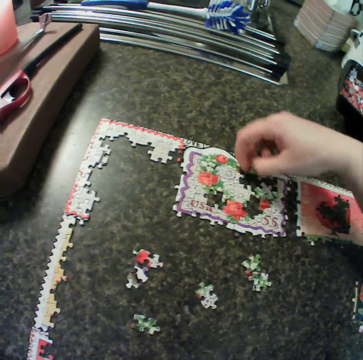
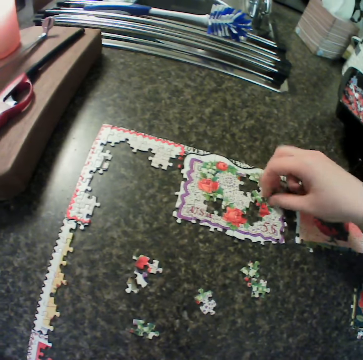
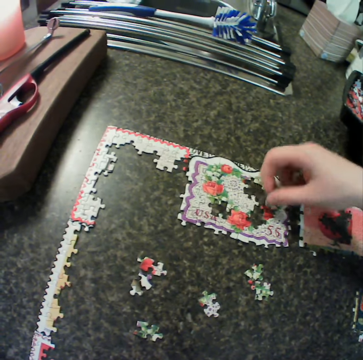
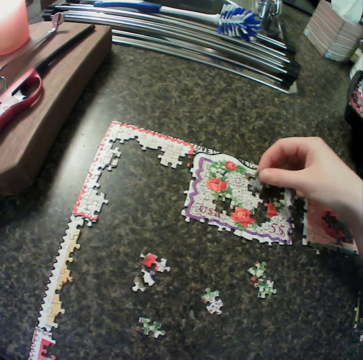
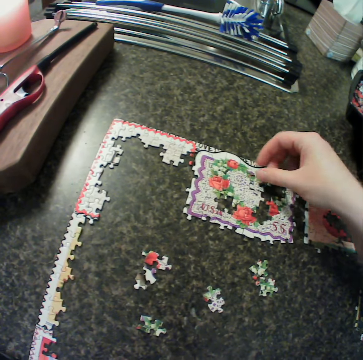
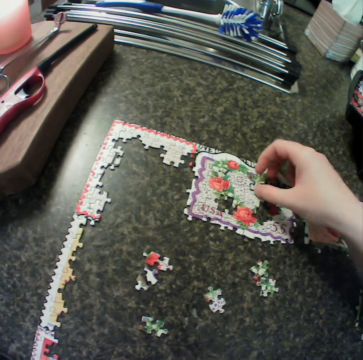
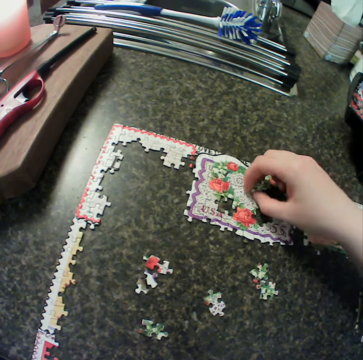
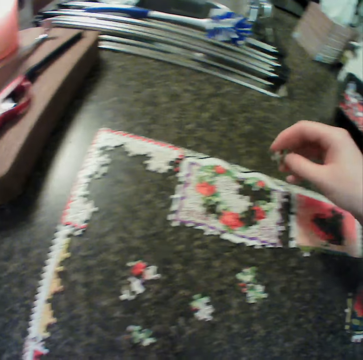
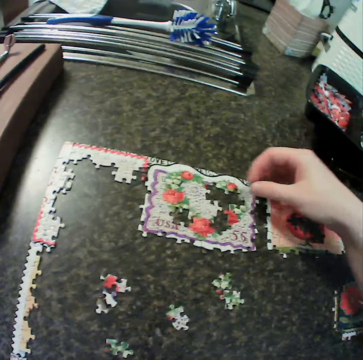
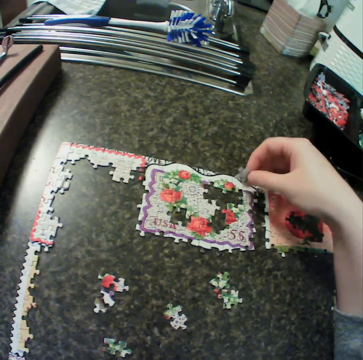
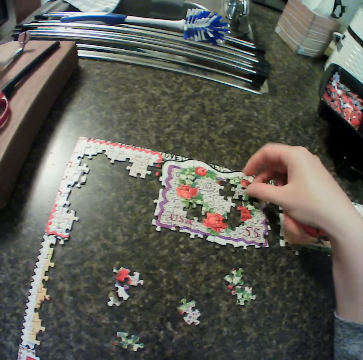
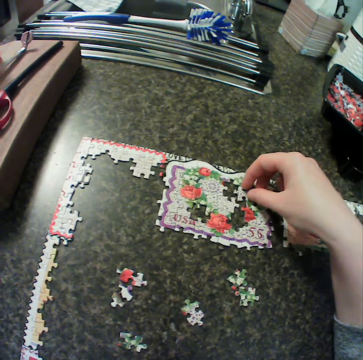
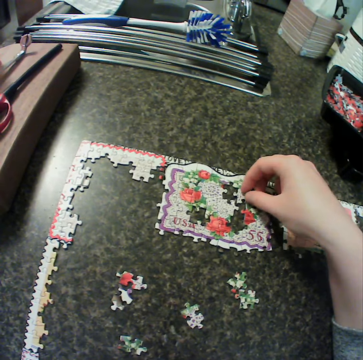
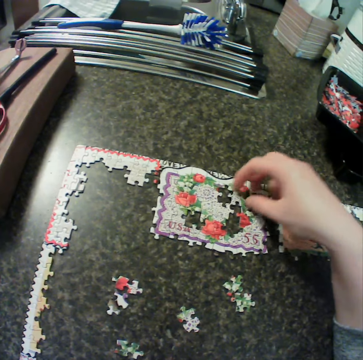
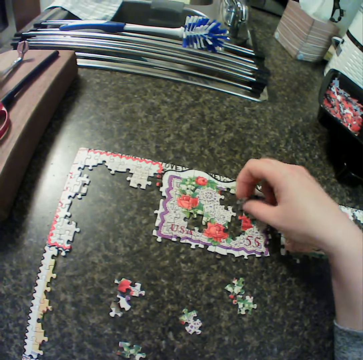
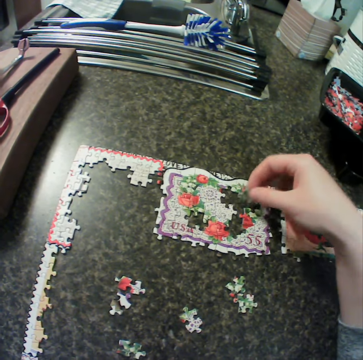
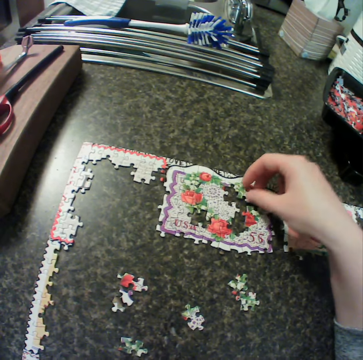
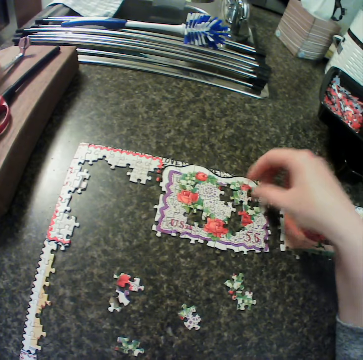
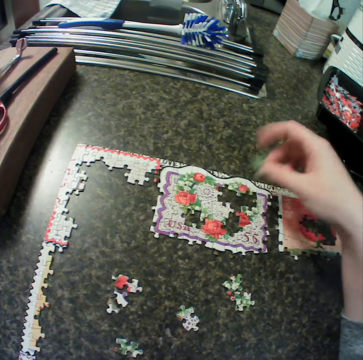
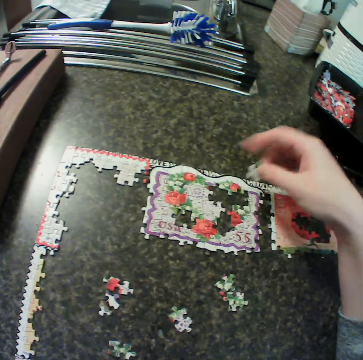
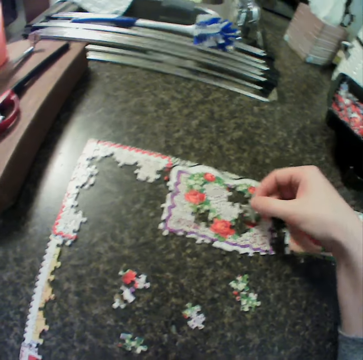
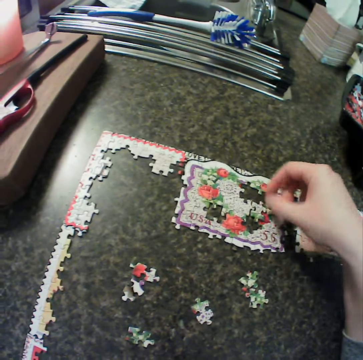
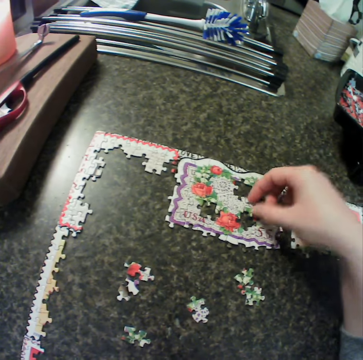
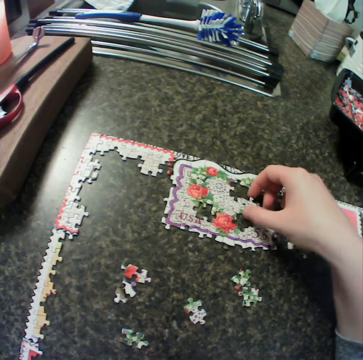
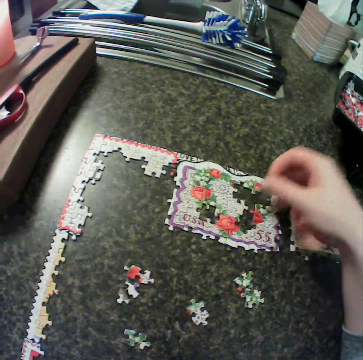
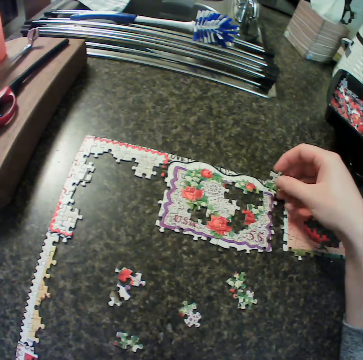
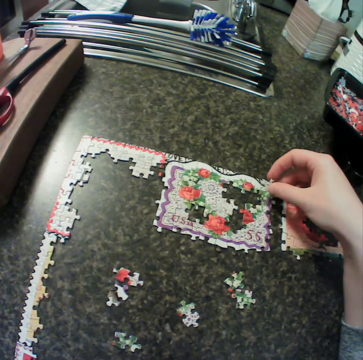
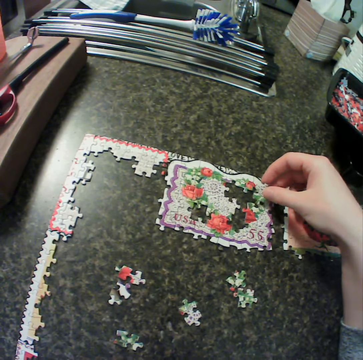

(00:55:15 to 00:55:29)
The camera wearer drops a puzzle piece. They fix the puzzle together. They pick the puzzle piece, turn the puzzle piece and fit the puzzle piece. They separate the puzzle piece. They turn the puzzle piece and fit the puzzle piece. They move the puzzle piece. They pick the puzzle piece, turn the puzzle piece, drop the puzzle piece and adjust the puzzle piece. They pick the puzzle piece and turn the puzzle piece. They turn the puzzle piece again. They fit the puzzle piece, drop the puzzle piece and adjust the puzzle piece. They pick the puzzle piece.

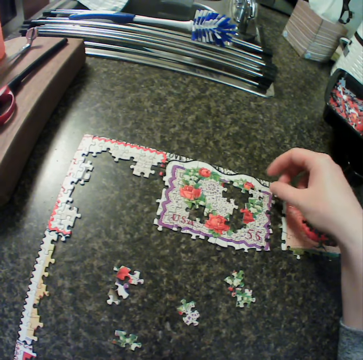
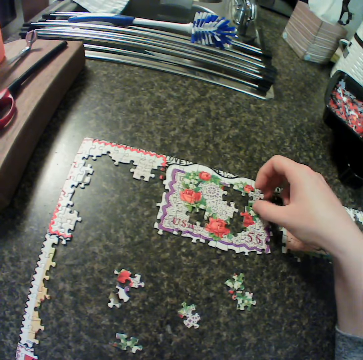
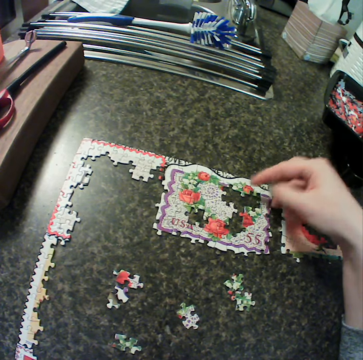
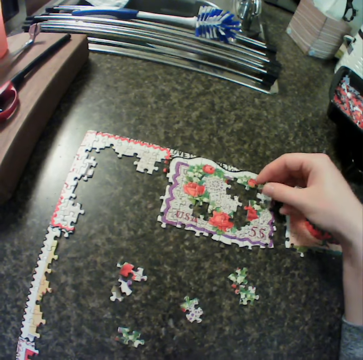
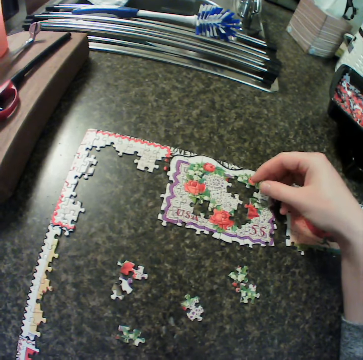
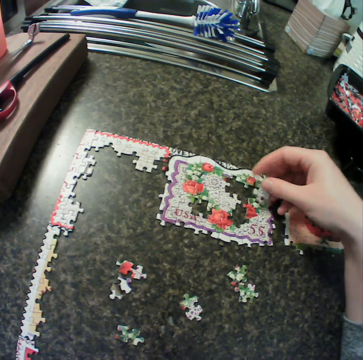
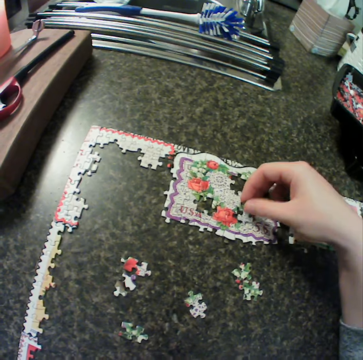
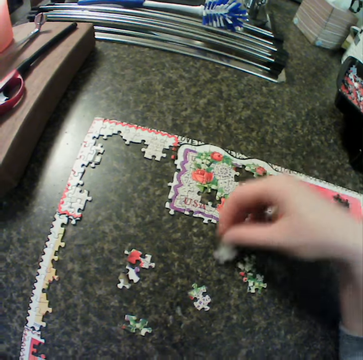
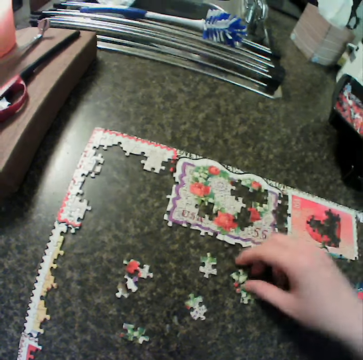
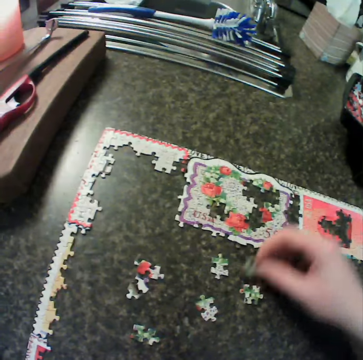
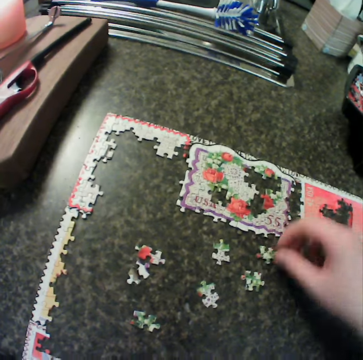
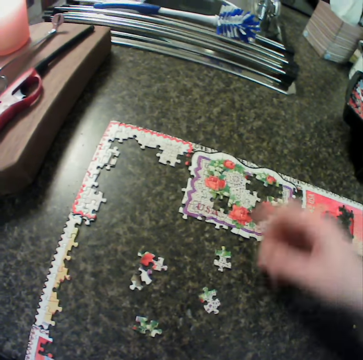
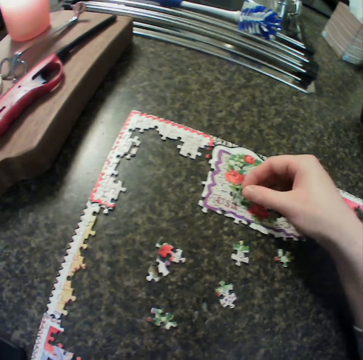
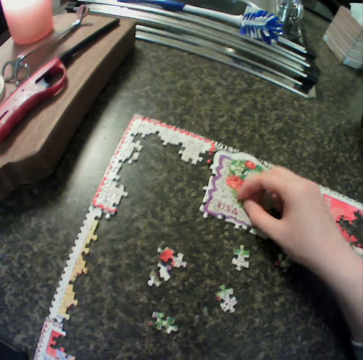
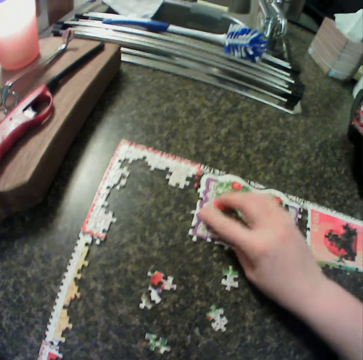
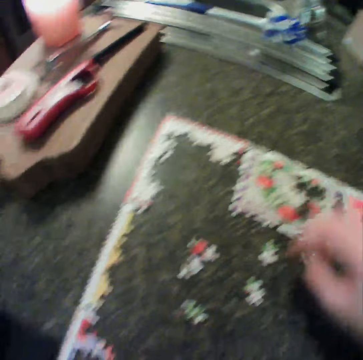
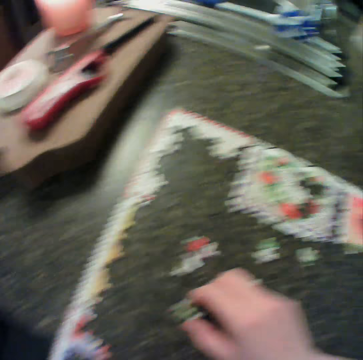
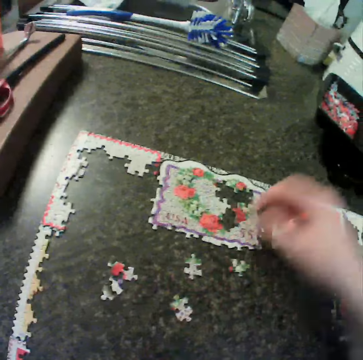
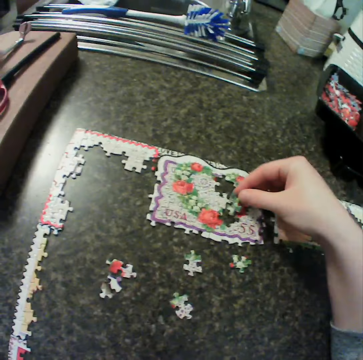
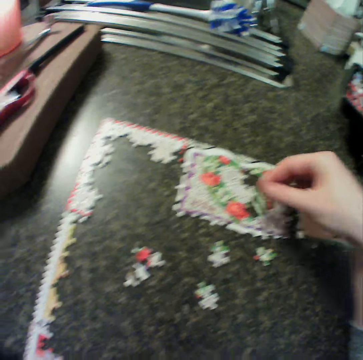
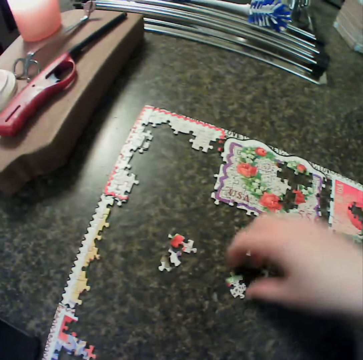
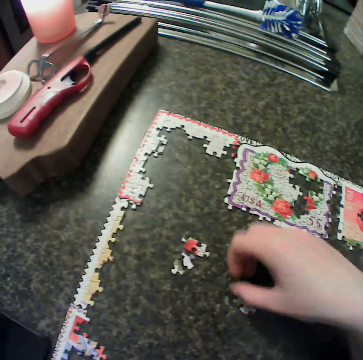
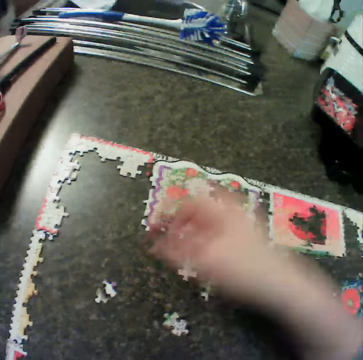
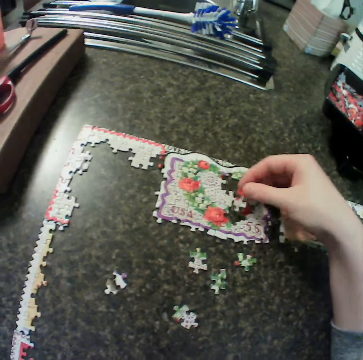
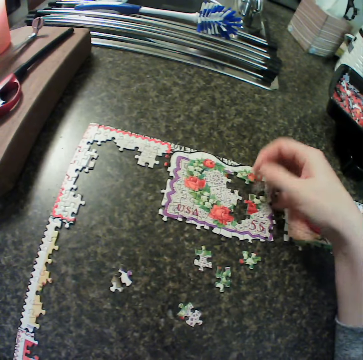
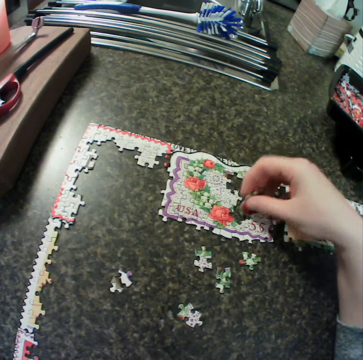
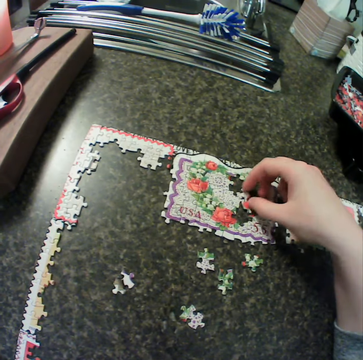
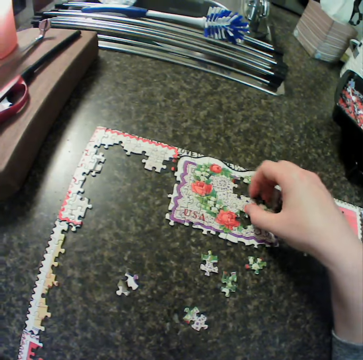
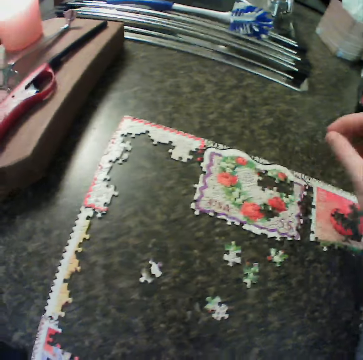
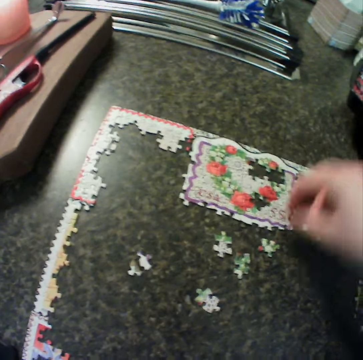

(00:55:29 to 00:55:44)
The camera wearer fits a puzzle piece. They pick the puzzle piece, turn the puzzle piece, fit the puzzle piece, move the puzzle piece around, fit the puzzle piece, lift the puzzle piece and drop the puzzle piece. They pick the piece from the table. They drop the piece from the table. They pick the puzzle piece. They fix the puzzle together. They pick the piece from the table. They fit the puzzle piece, move the puzzle piece away, drop the puzzle piece, touch the puzzle piece and pick the puzzle piece. They fix the puzzle together. They turn the puzzle piece and fit the puzzle piece.

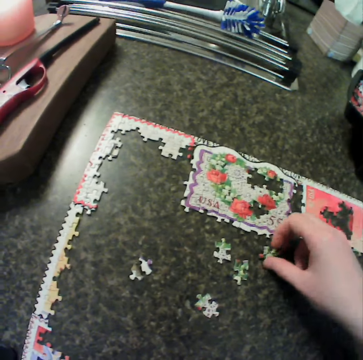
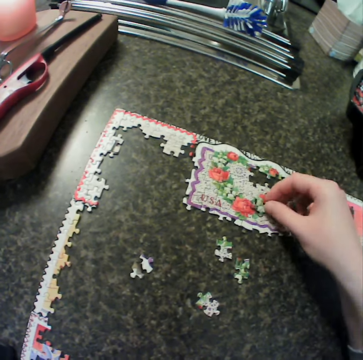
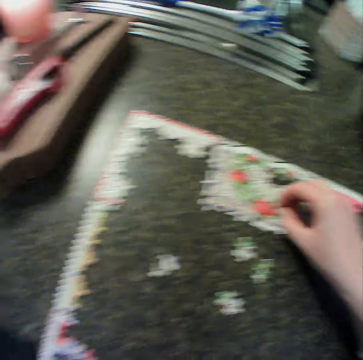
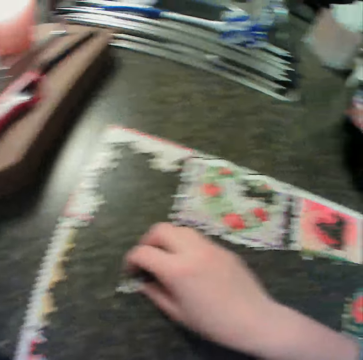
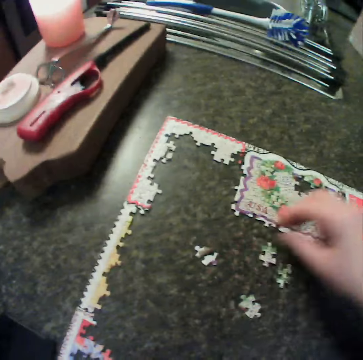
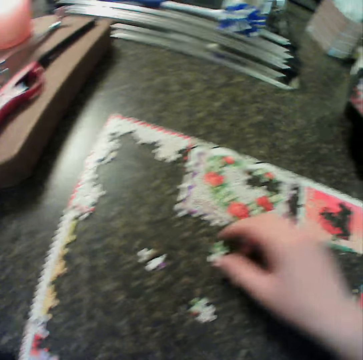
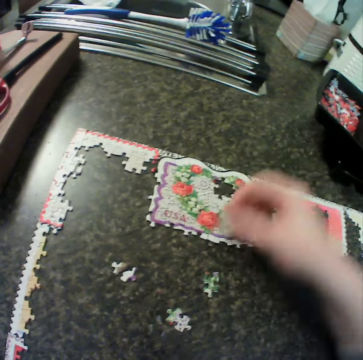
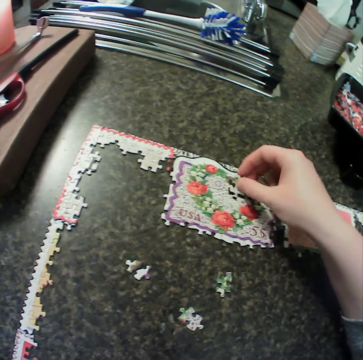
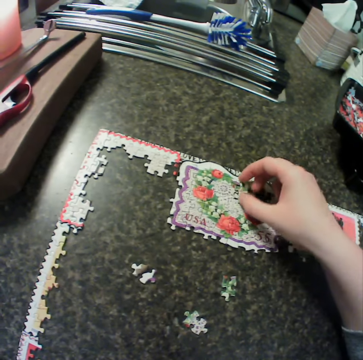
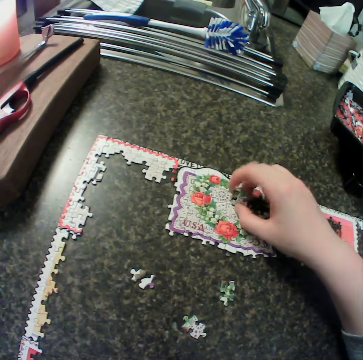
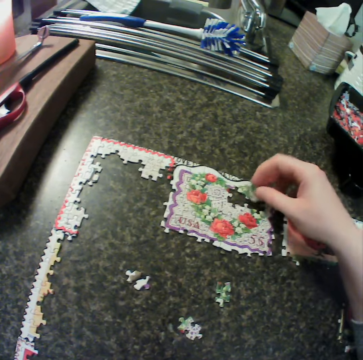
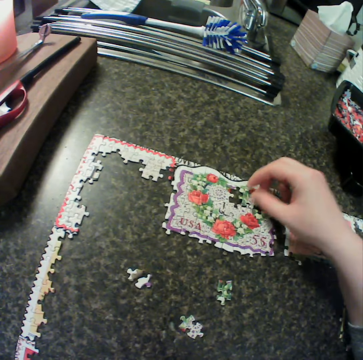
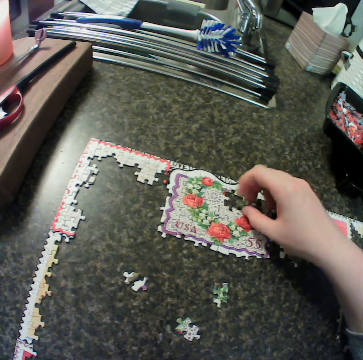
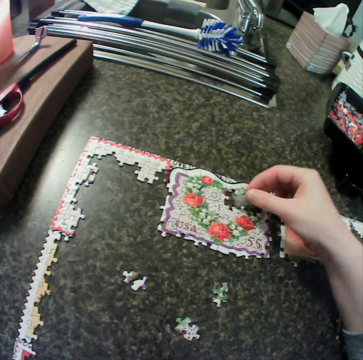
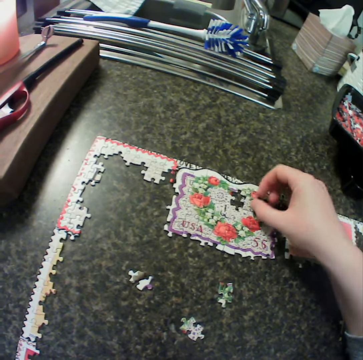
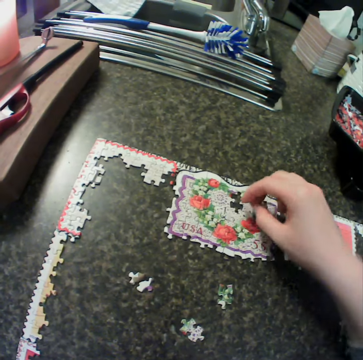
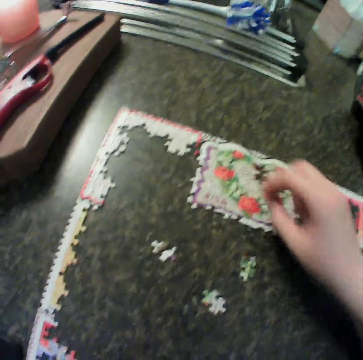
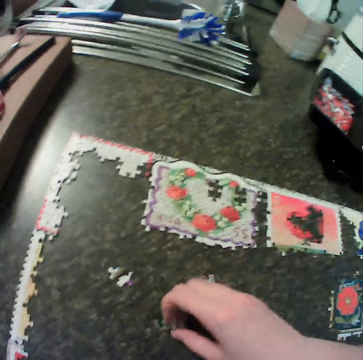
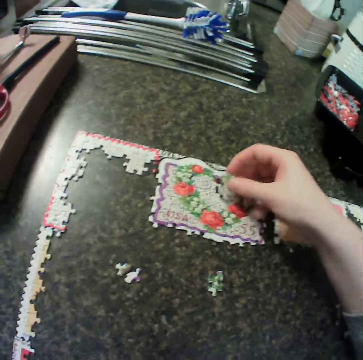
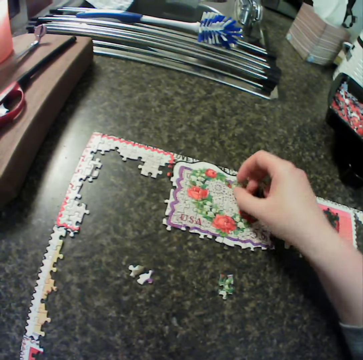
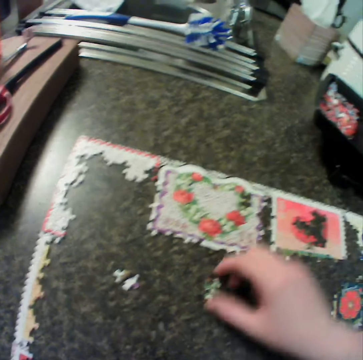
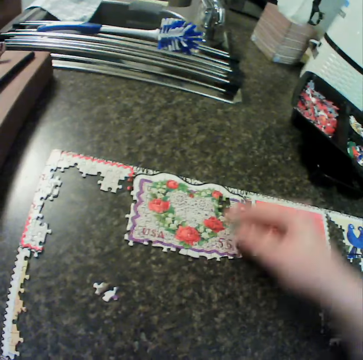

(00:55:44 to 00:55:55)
The camera wearer picks a puzzle piece. They fit the puzzle piece and move the puzzle piece. They pick the piece from the table. They fix the puzzle together. They lift the puzzle piece, fit the puzzle piece, pick the puzzle piece, turn the puzzle piece, fit the puzzle piece and touch the puzzle piece. They pick the piece from the table. They fix the puzzle together. They pick the puzzle piece.
